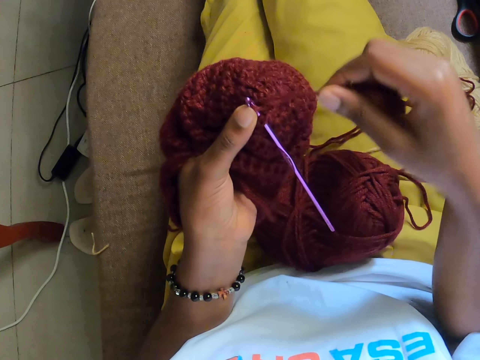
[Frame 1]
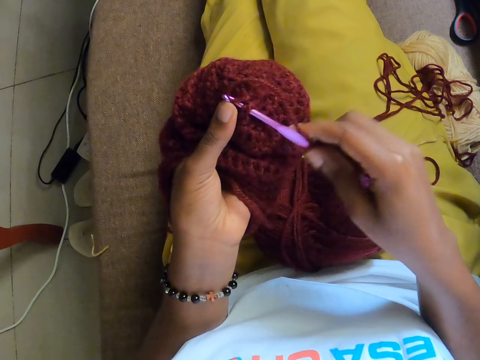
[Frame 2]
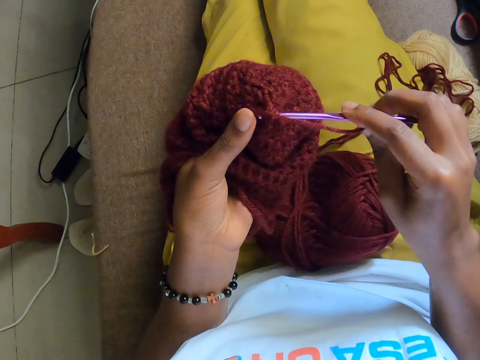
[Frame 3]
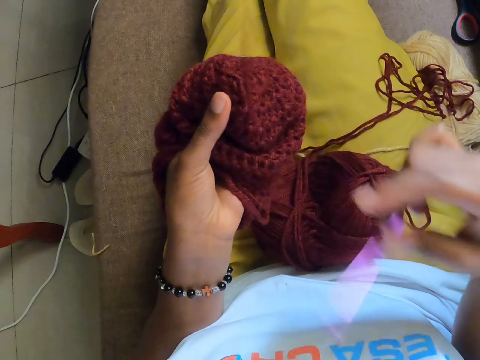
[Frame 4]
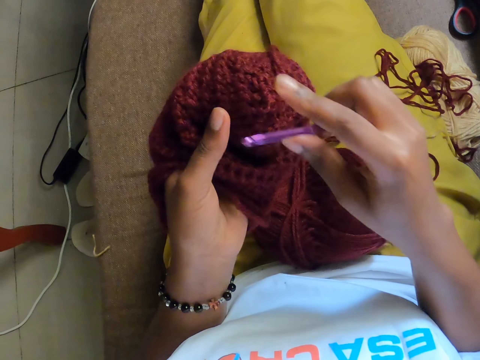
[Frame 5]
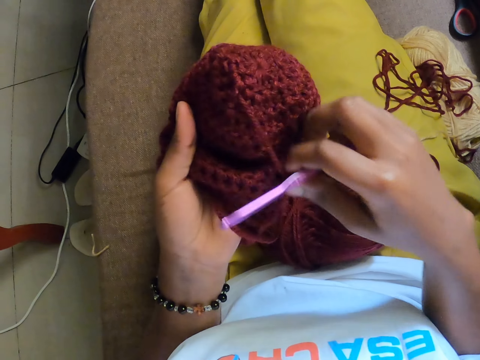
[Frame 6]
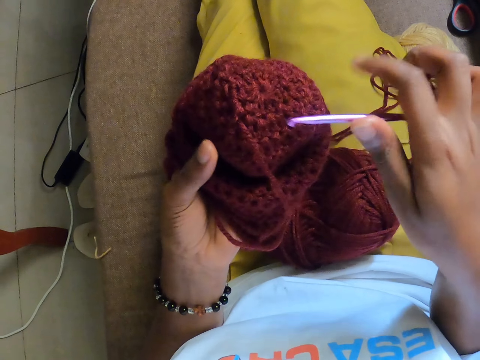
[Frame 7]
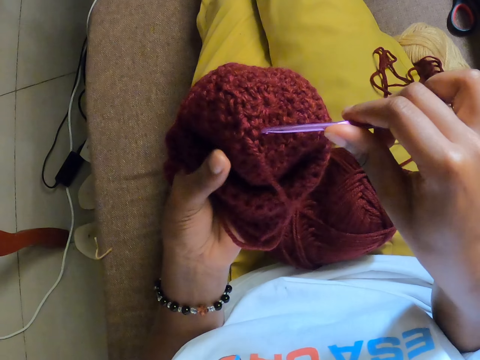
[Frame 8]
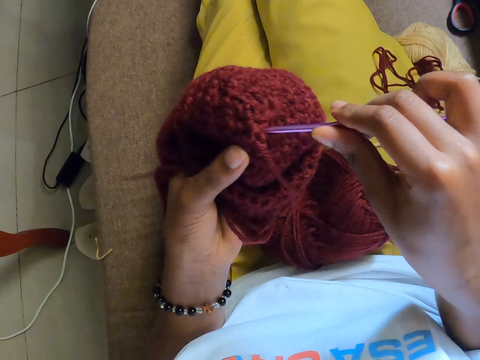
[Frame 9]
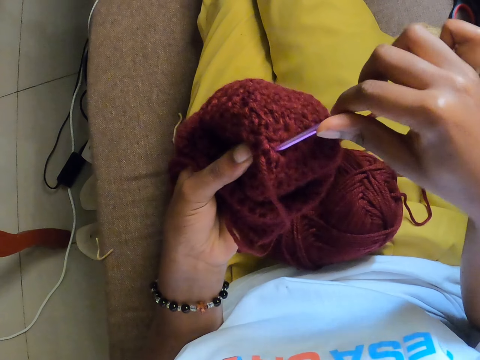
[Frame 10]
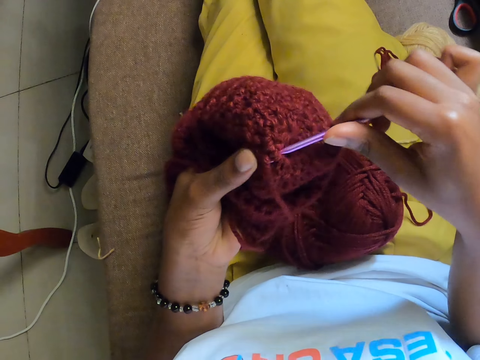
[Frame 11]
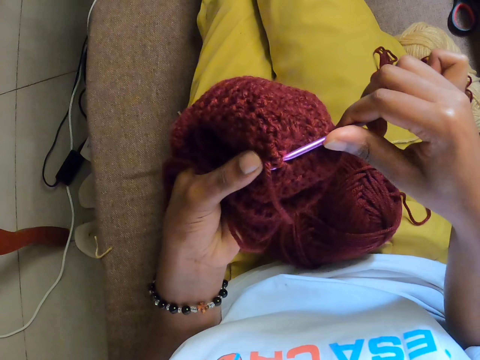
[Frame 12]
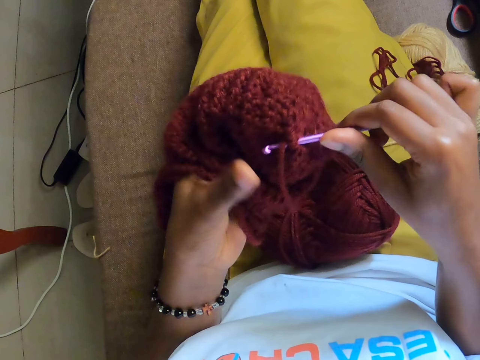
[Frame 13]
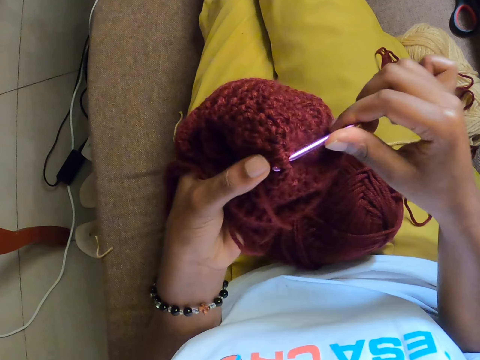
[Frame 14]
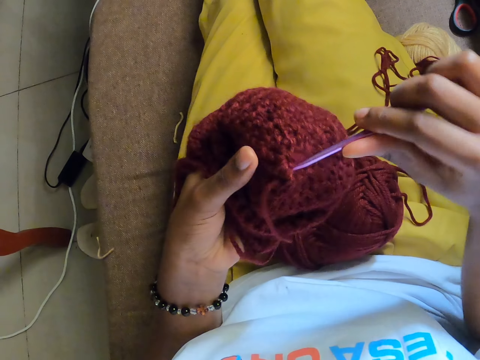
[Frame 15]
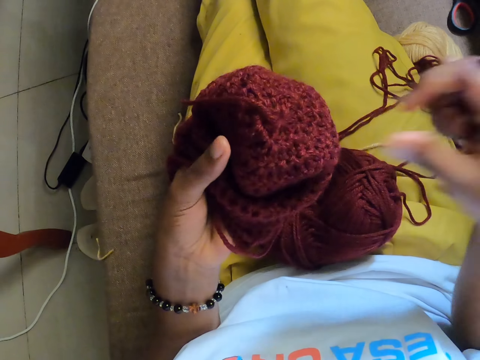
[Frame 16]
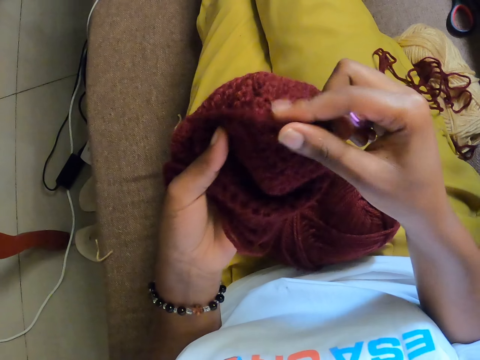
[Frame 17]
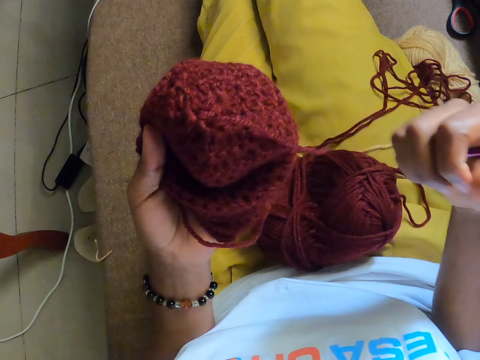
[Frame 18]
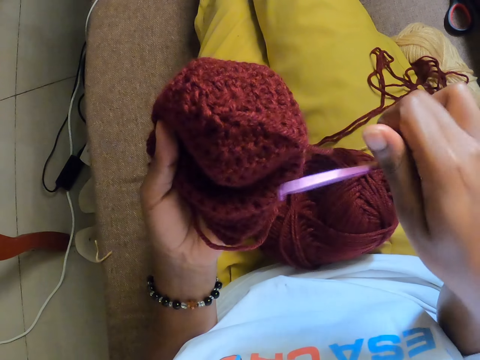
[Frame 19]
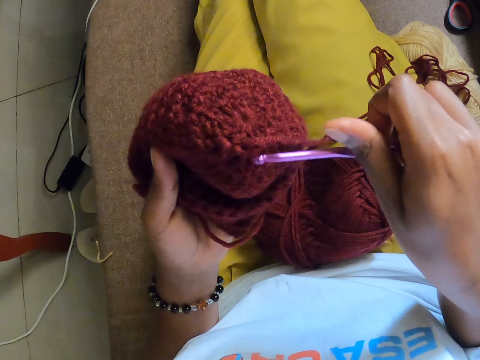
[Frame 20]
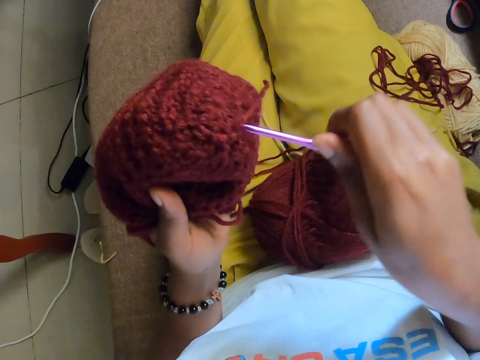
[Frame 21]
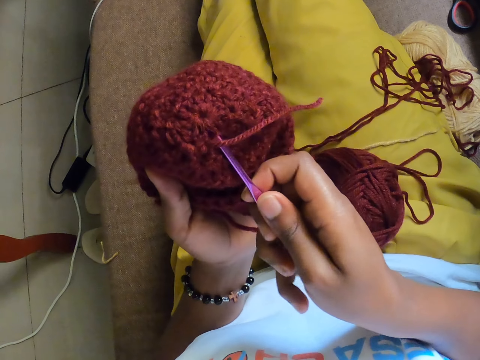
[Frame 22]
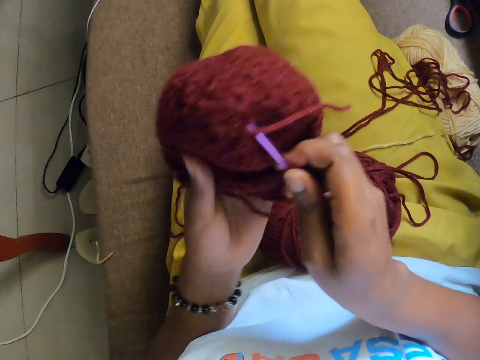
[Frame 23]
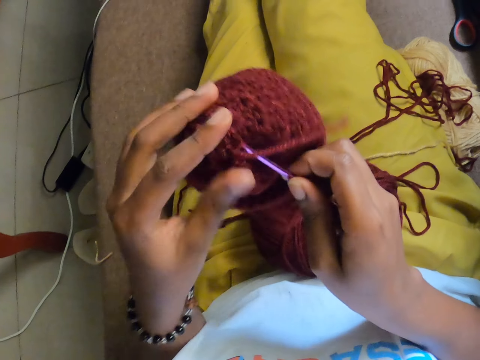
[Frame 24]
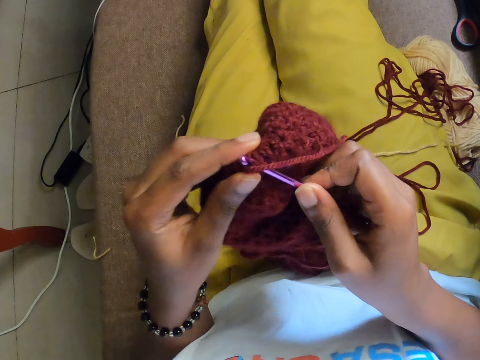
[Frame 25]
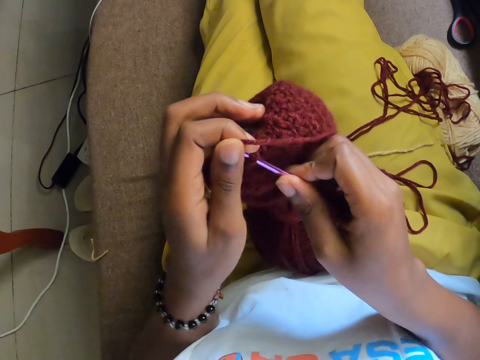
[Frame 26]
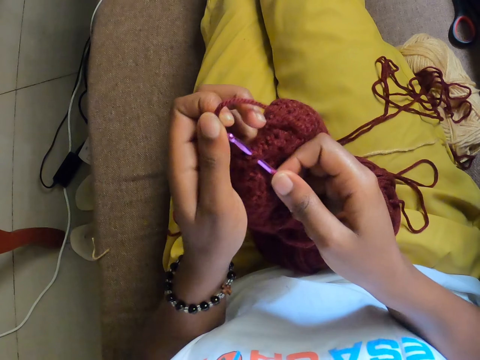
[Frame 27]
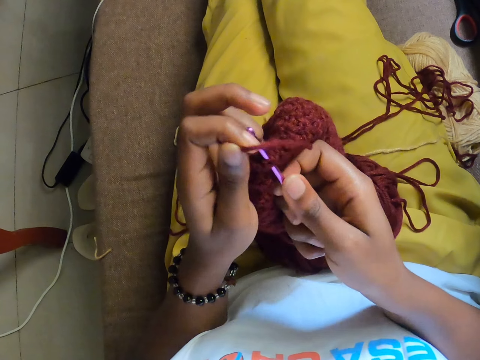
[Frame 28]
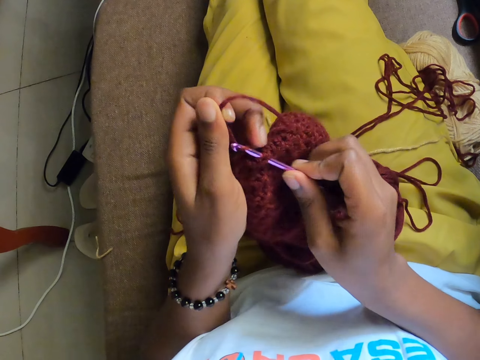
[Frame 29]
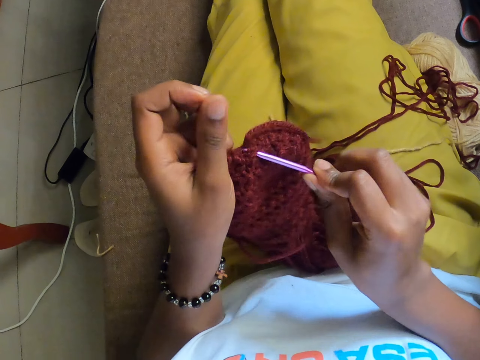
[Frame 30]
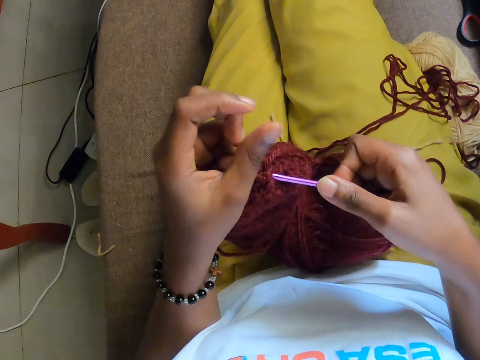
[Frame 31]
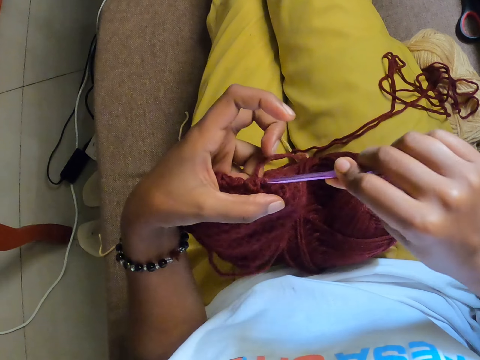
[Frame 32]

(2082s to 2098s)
The camera wearer inserts the needle in the sweater. He removes the sewing needle. He pulls the yarn with the right hand. He inserts the needle in the sweater. He sews the sweater. He removes the sewing needle. He pulls the thread with his right hand. He inserts the sewing needle in the sweater. He removes the left hand. He sews the sweater.

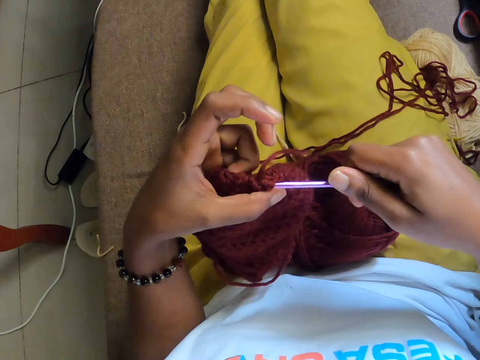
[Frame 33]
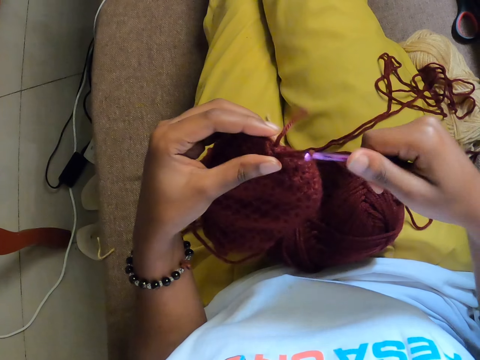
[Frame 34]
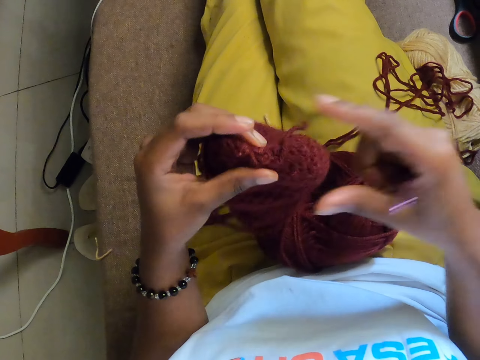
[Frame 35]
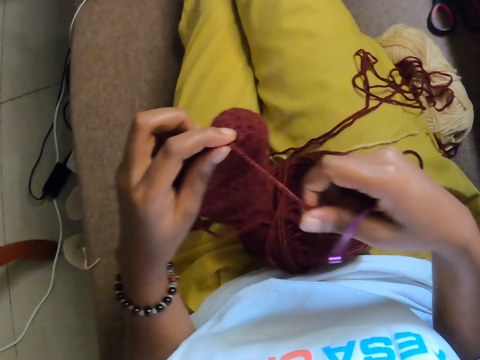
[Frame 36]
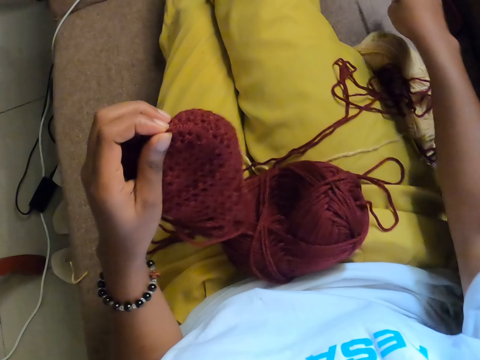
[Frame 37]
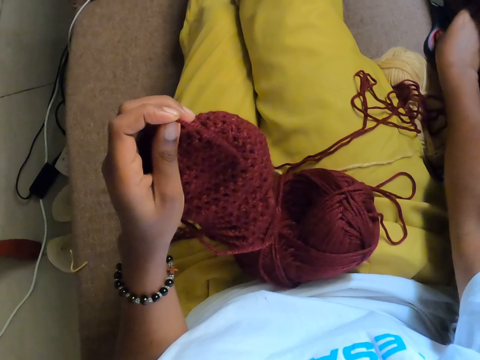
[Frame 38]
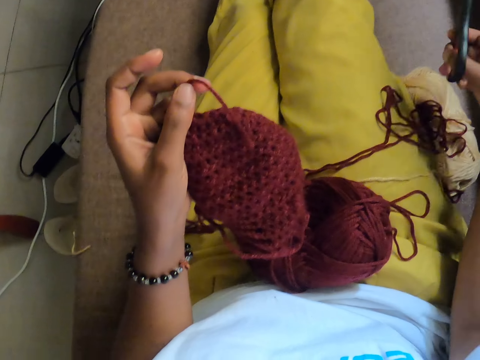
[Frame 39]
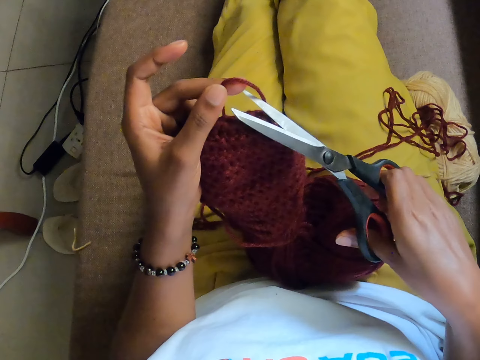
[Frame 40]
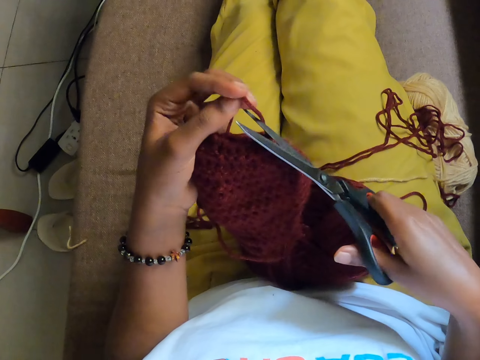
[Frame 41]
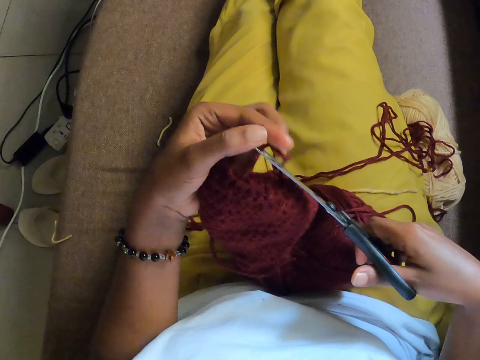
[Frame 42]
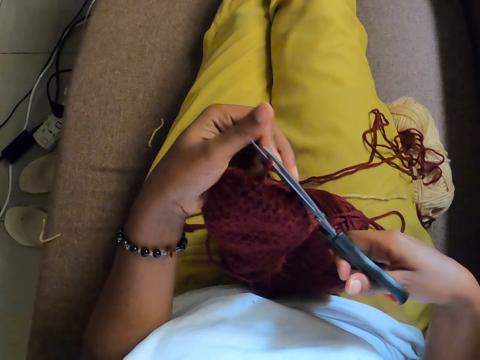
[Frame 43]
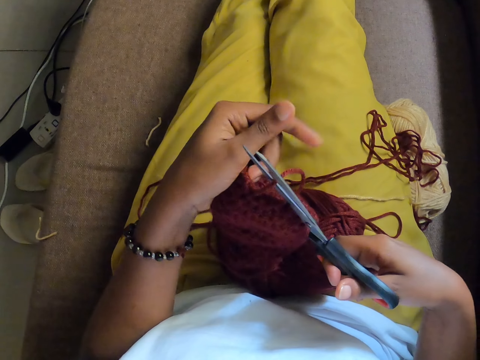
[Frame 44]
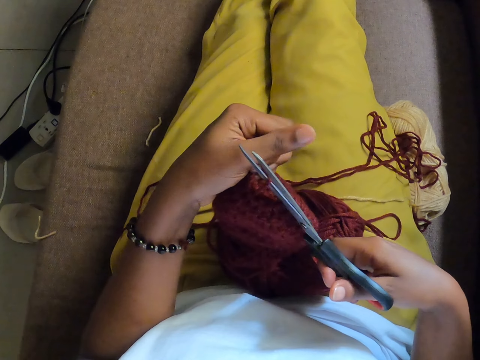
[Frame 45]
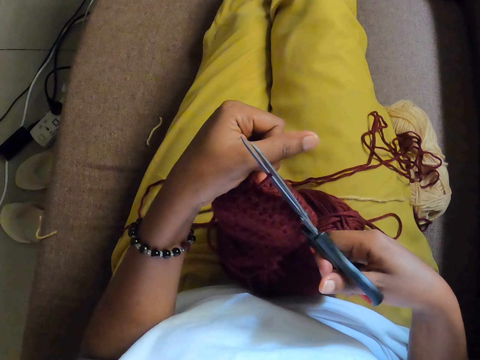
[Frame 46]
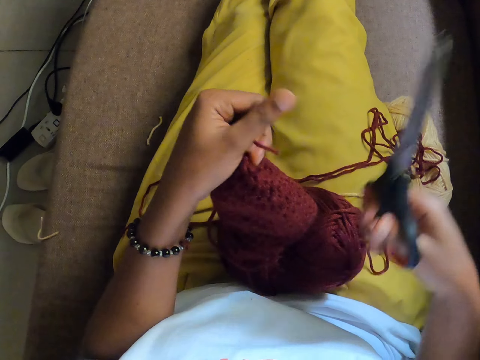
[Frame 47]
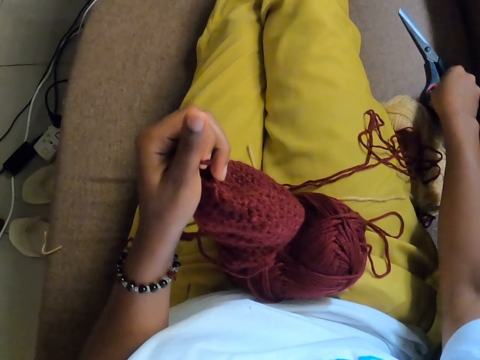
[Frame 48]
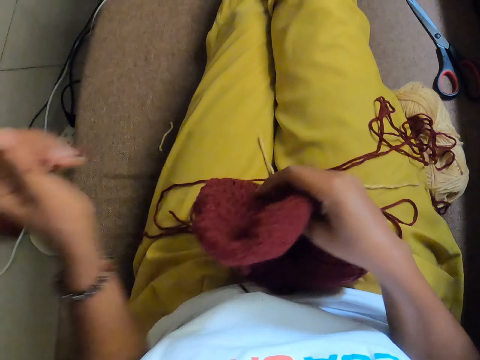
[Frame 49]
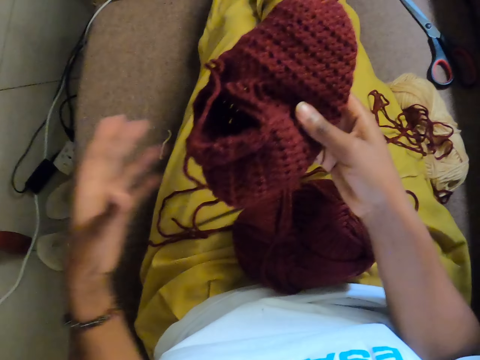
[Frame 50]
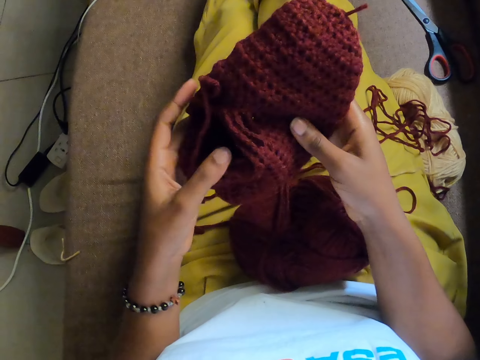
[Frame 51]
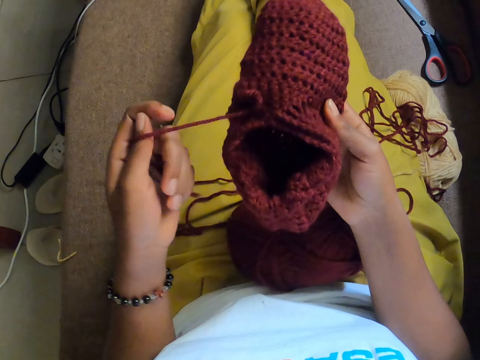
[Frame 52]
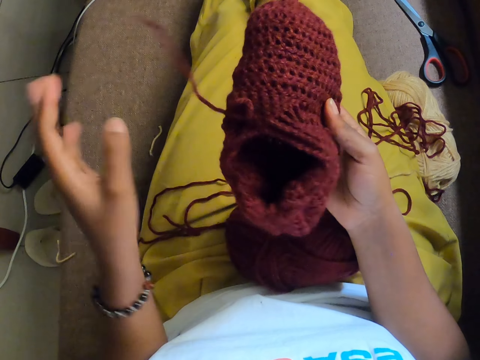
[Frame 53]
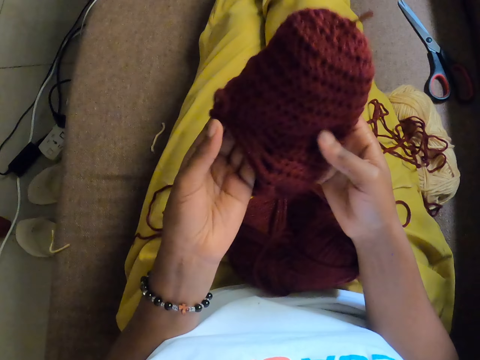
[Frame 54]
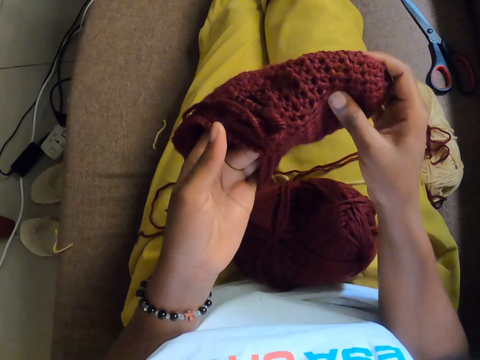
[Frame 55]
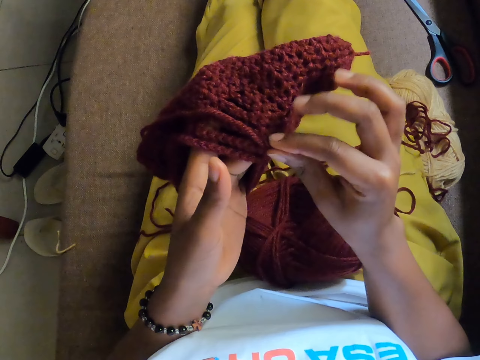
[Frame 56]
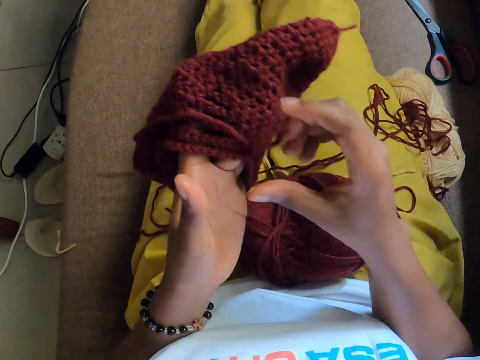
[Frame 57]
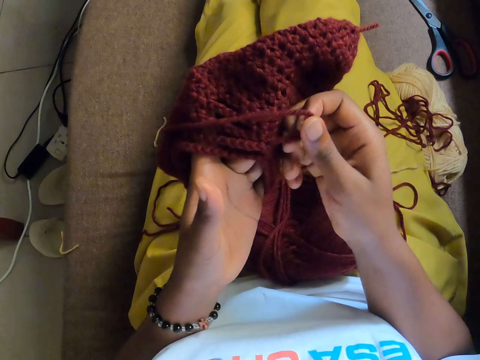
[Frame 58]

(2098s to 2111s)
The camera wearer removes the sewing needle from the sweater. She pulls yarn with the right hand. She drops the crochet hook in her right hand. She picks up a pair of scissors with her right hand. She cuts the yarn with the pair of scissors in her right hand. She drops the pair of scissors in her right hand. She adjusts the craft with both hands. She holds the sweater with the right hand. She holds the sweater with both hands. She pulls string from the yarn with the left hand. She holds the sweater with both hands.
